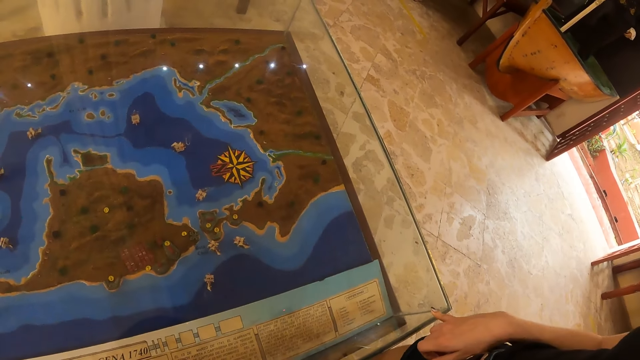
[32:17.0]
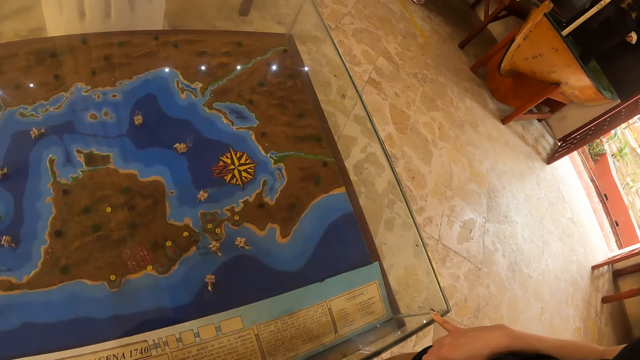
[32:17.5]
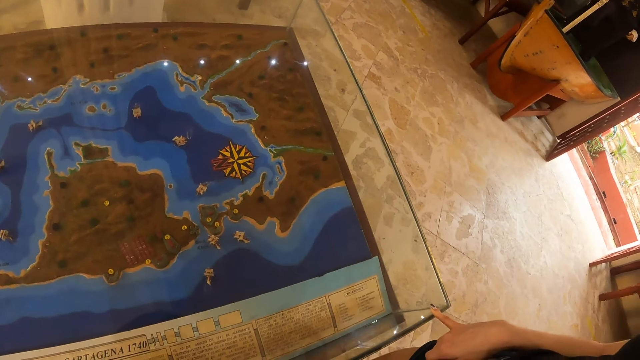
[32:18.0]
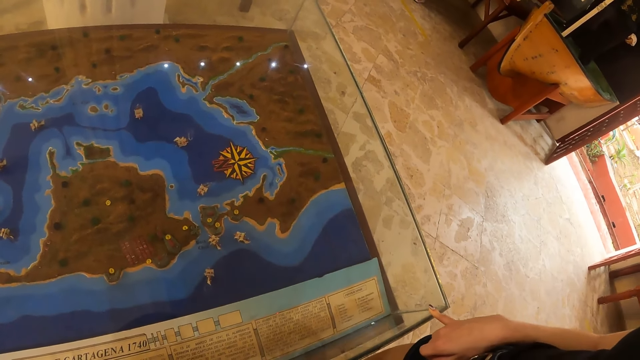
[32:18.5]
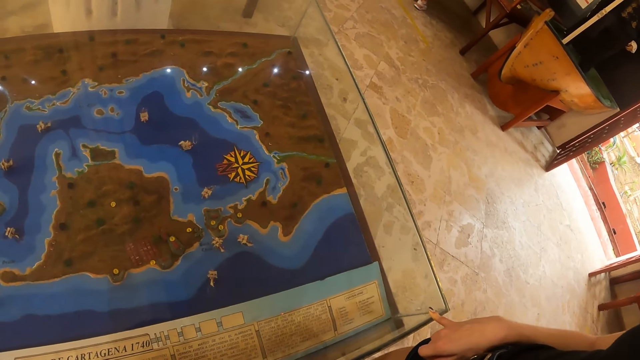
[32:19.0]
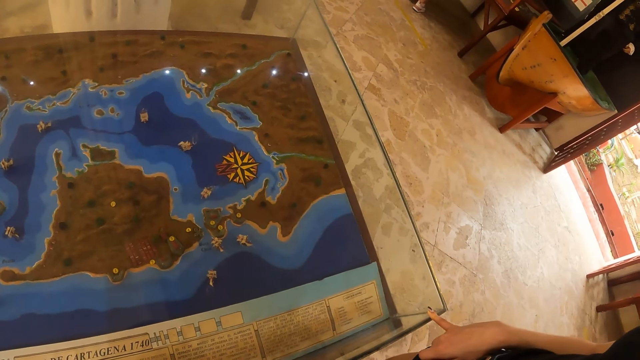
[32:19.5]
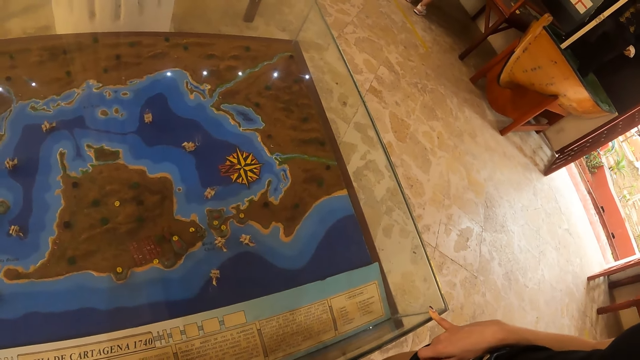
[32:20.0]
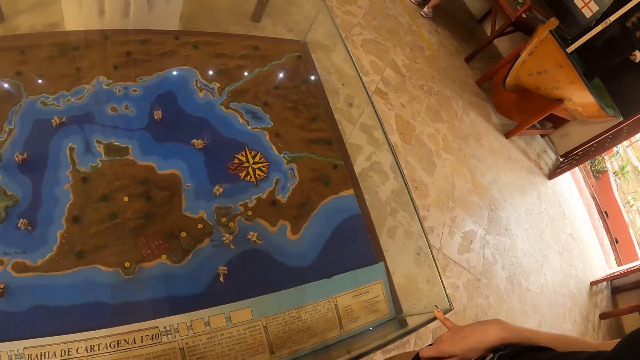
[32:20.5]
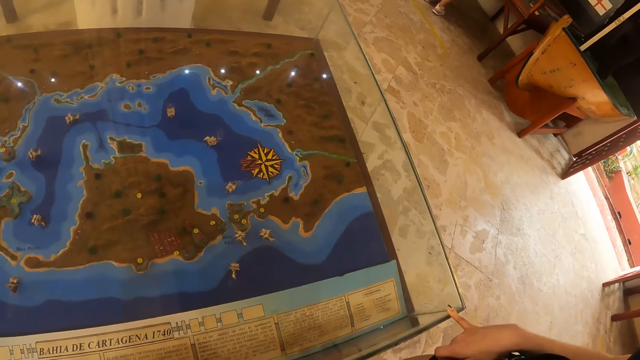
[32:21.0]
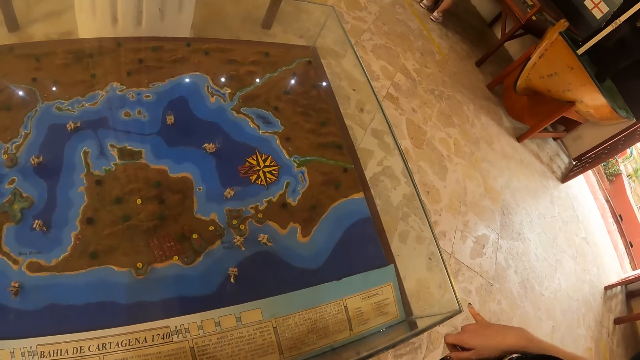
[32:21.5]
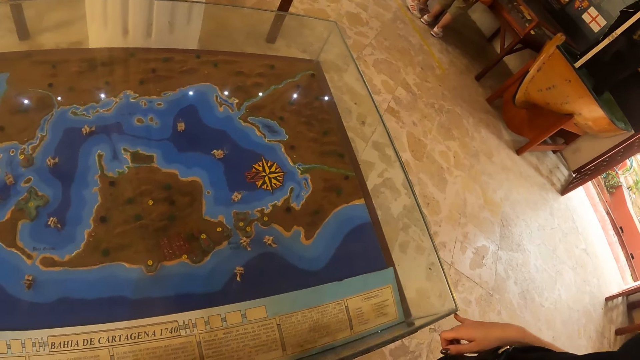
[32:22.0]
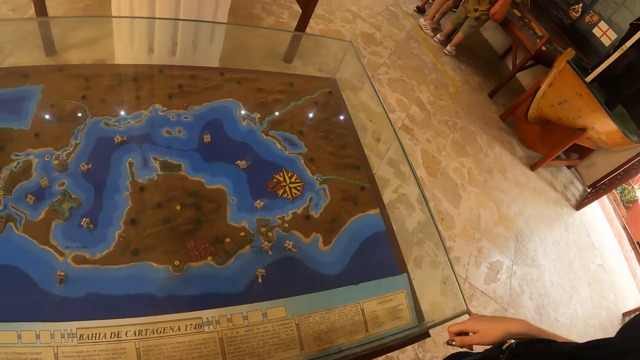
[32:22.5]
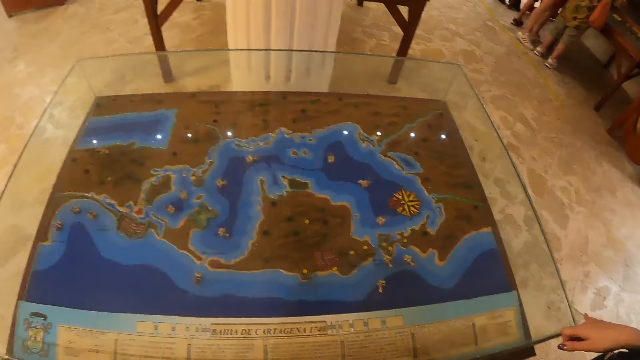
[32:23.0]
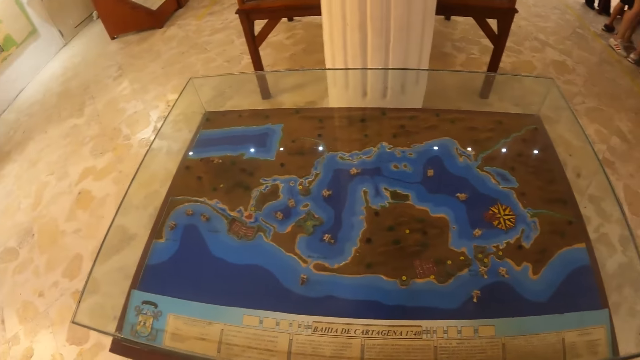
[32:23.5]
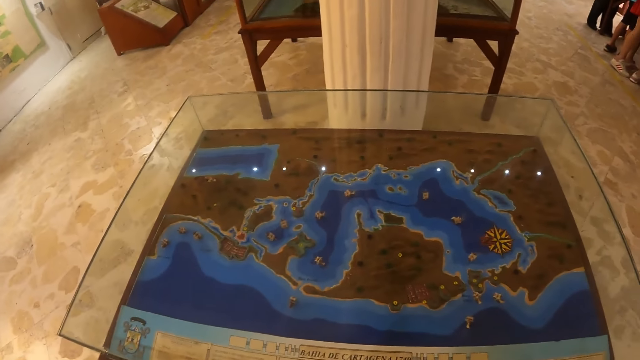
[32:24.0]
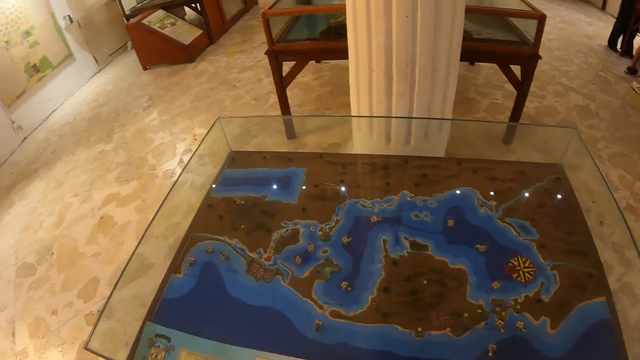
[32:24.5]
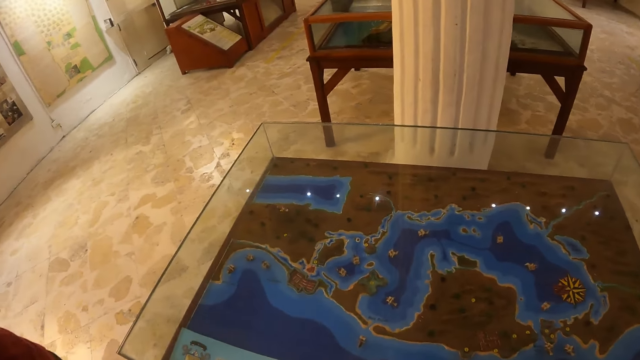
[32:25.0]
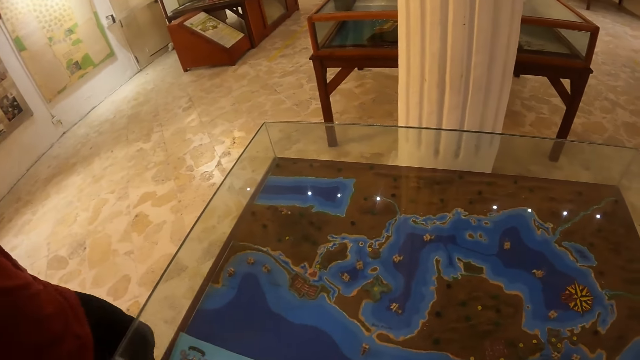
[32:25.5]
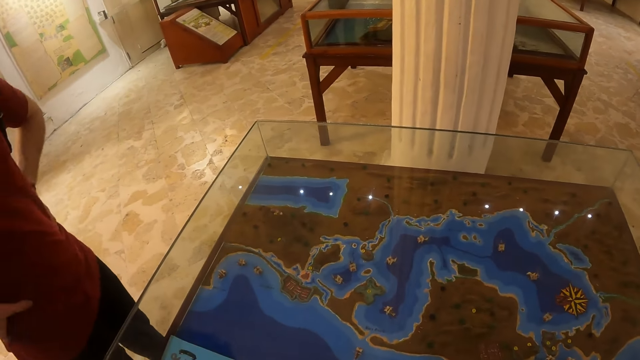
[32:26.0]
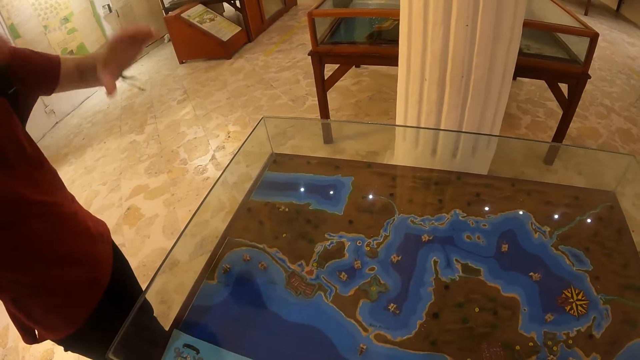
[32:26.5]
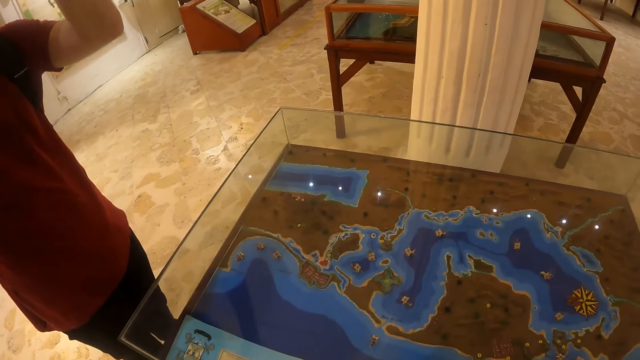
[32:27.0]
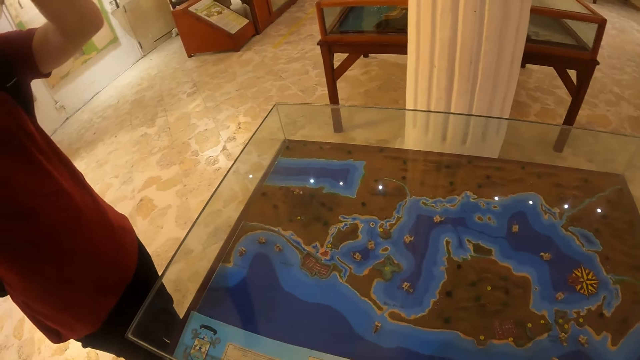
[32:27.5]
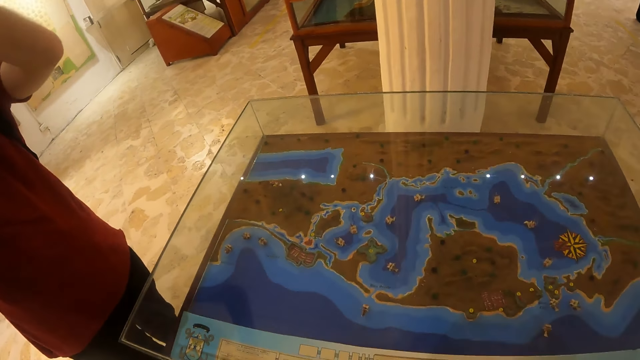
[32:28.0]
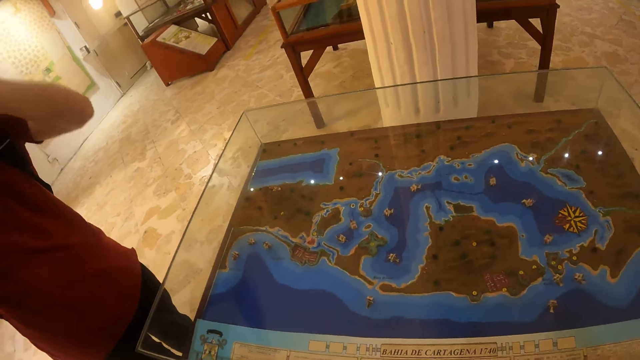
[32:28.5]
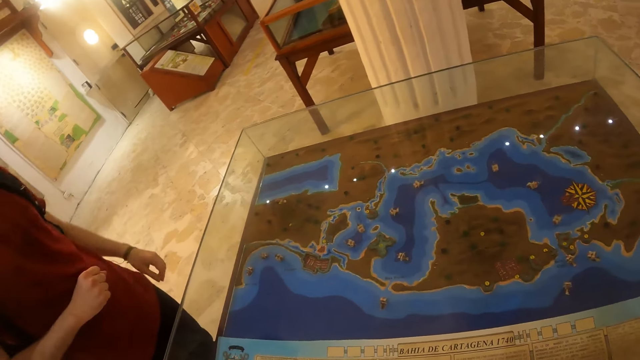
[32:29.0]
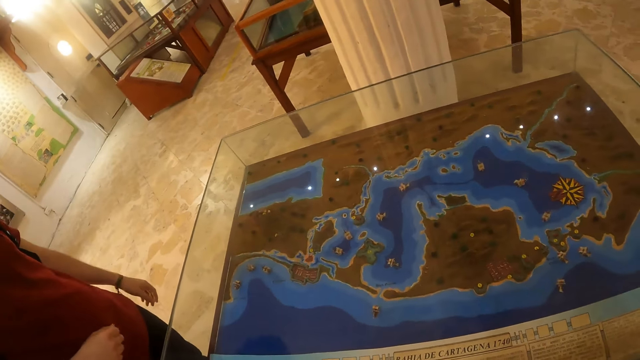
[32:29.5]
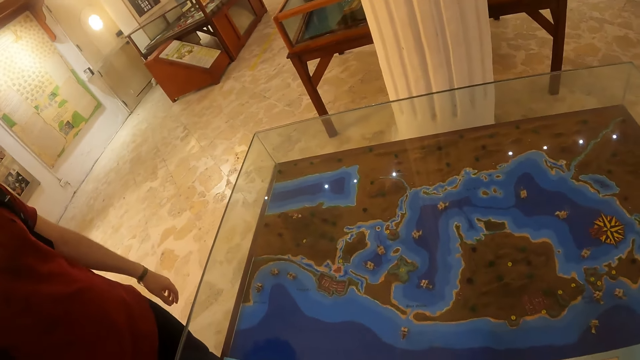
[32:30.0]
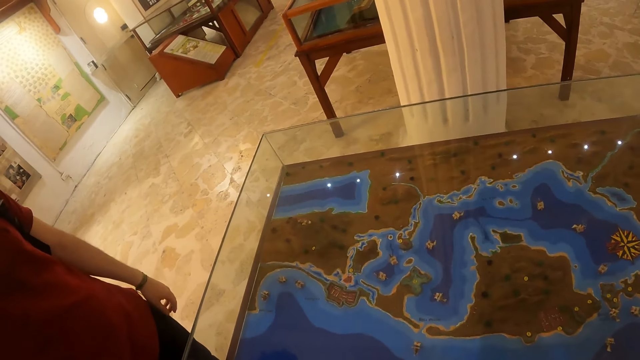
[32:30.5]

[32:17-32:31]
The person puts a finger on the display table. A man walks around, looks at the display, and lifts both hands.

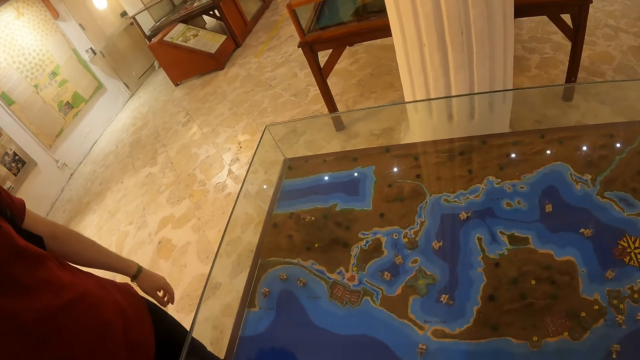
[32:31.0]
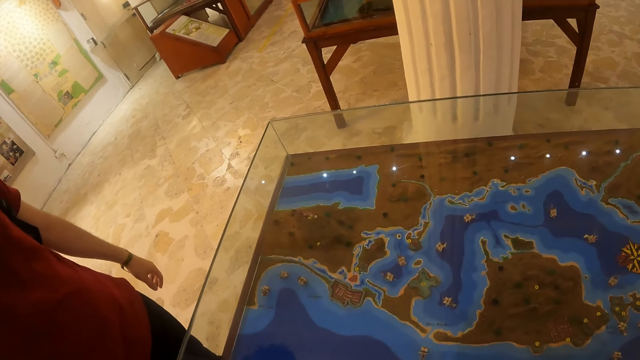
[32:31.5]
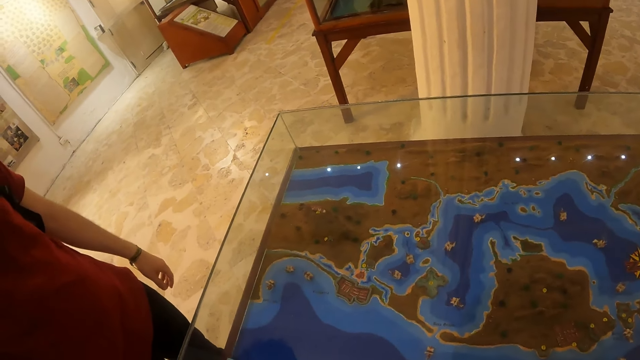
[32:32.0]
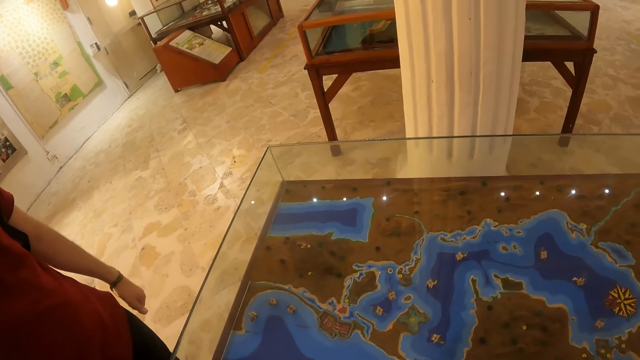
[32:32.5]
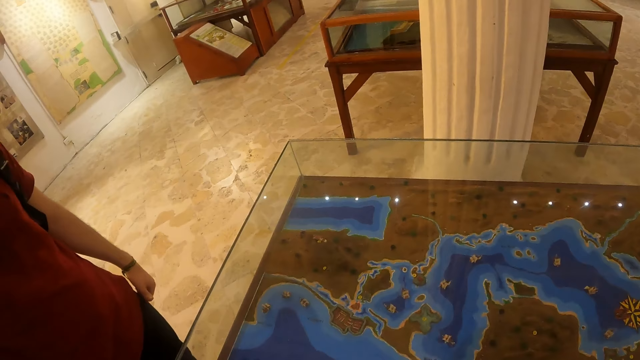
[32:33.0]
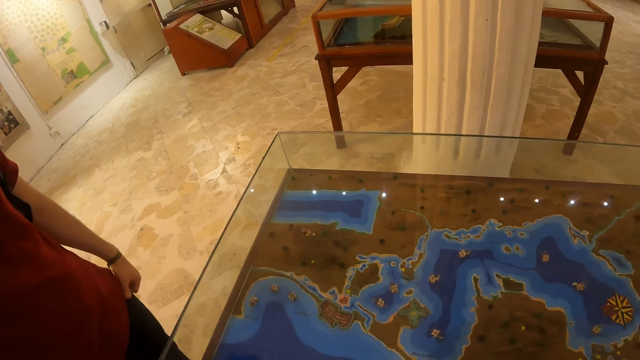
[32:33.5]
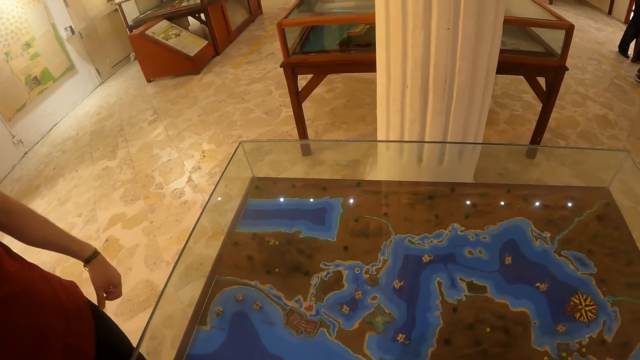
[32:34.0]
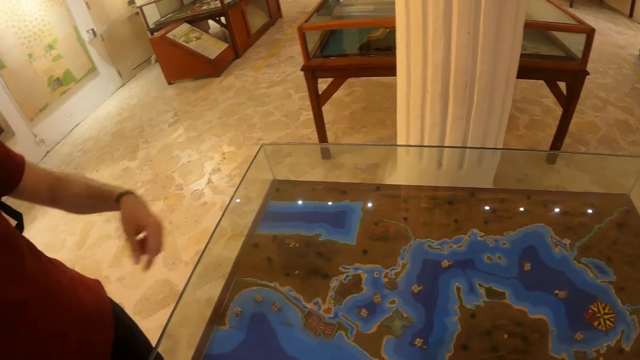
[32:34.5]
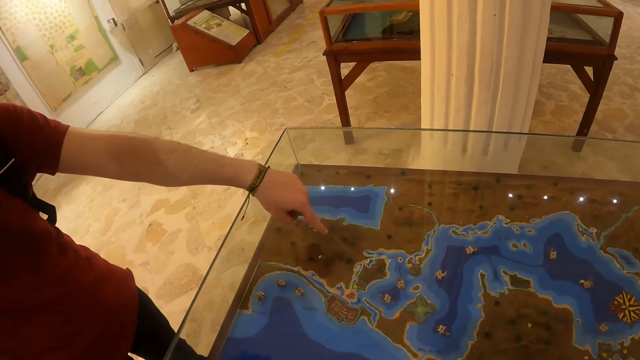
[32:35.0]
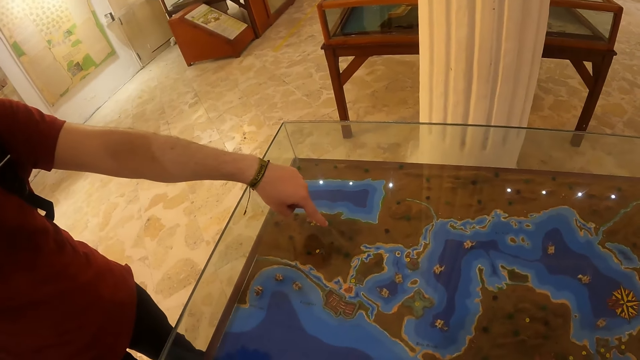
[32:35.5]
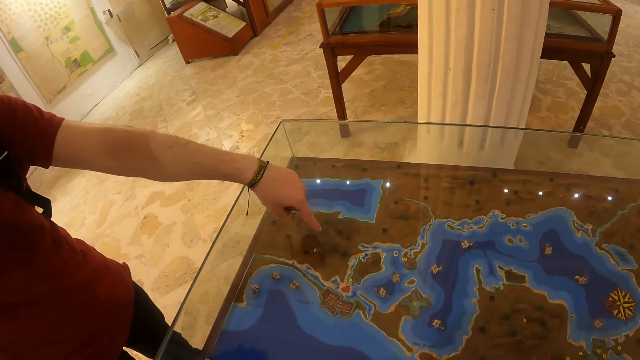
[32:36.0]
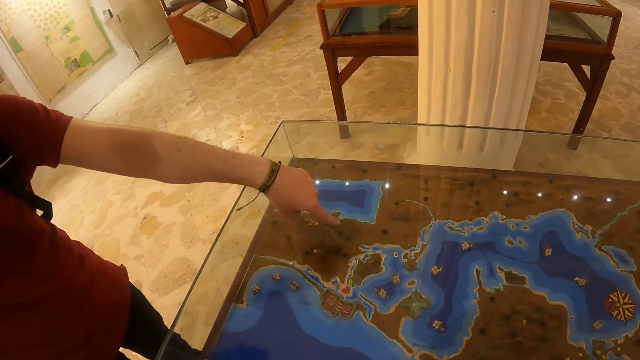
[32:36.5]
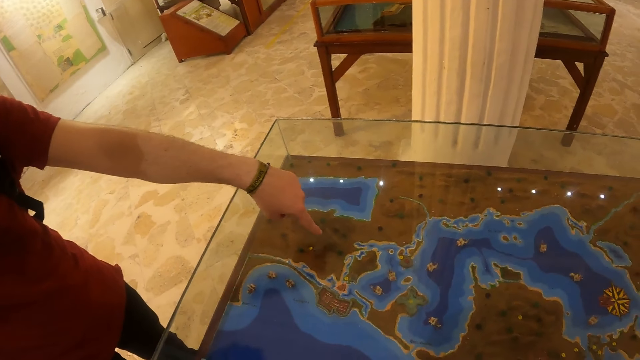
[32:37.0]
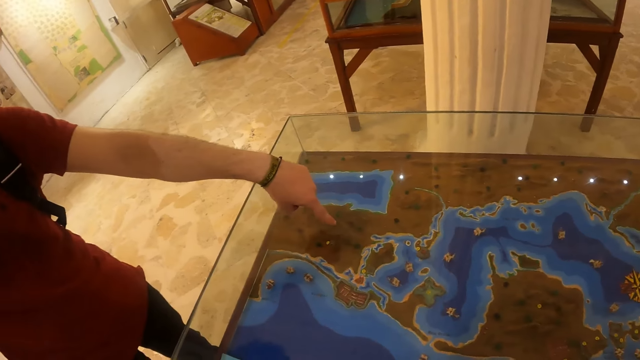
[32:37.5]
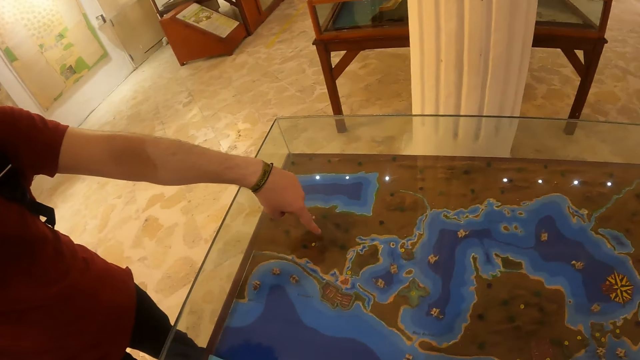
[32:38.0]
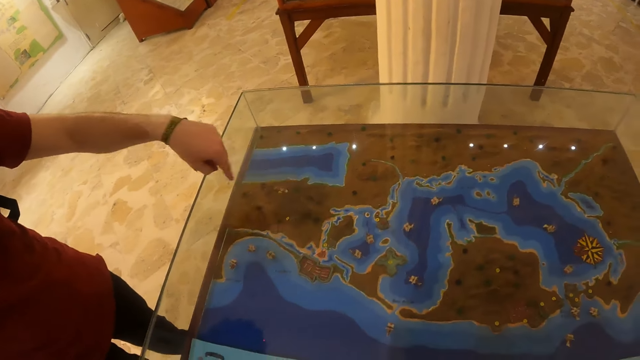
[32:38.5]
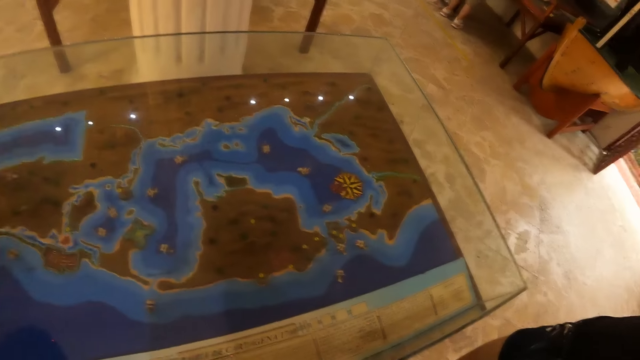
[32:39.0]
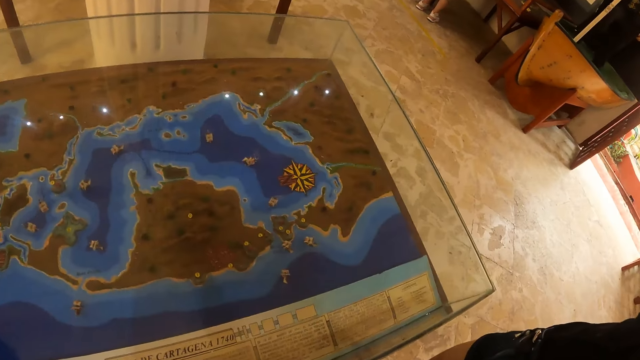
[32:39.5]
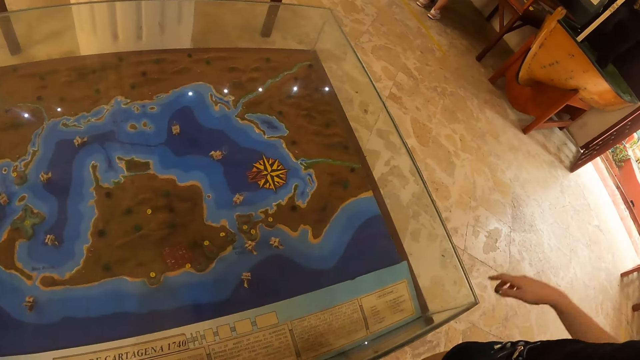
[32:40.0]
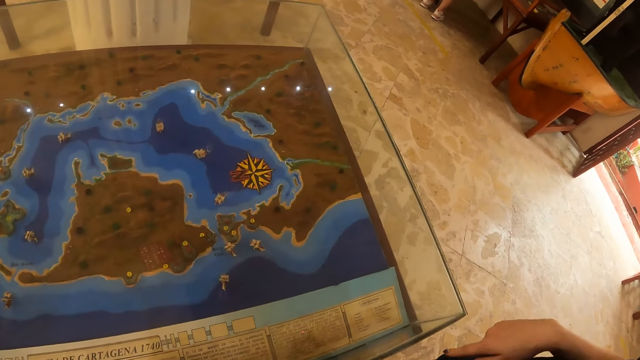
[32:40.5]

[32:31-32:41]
The man points at the display. The camera wearer looks around. The person points at the display.
